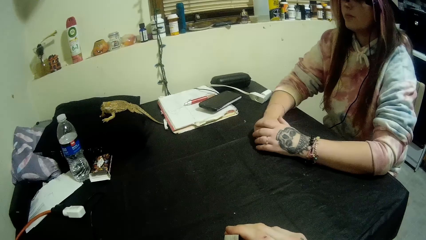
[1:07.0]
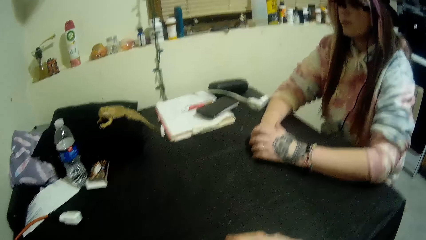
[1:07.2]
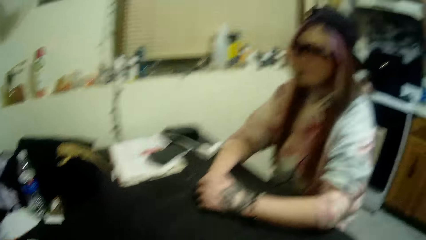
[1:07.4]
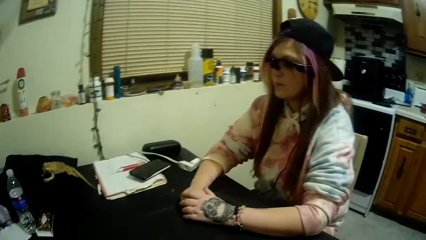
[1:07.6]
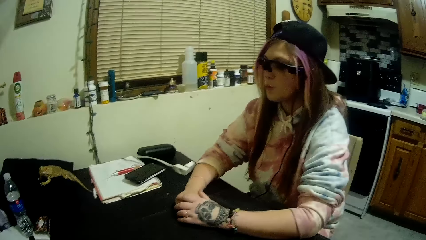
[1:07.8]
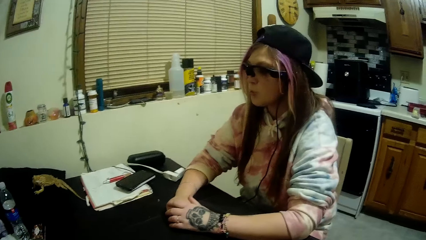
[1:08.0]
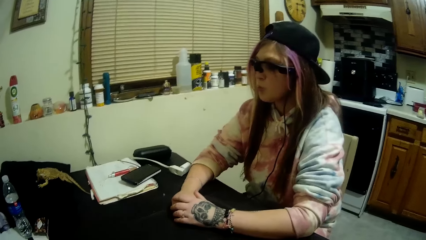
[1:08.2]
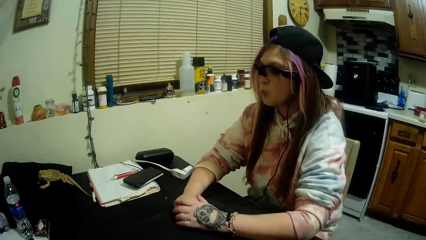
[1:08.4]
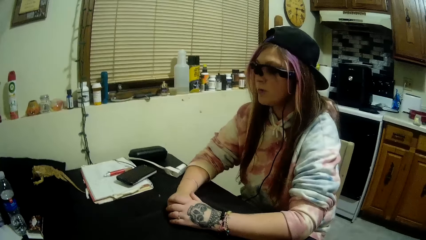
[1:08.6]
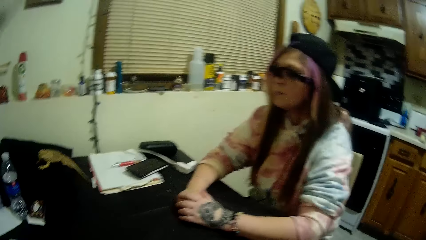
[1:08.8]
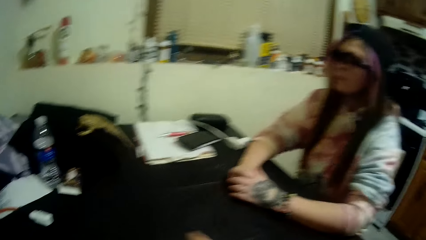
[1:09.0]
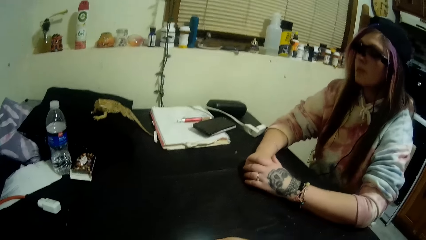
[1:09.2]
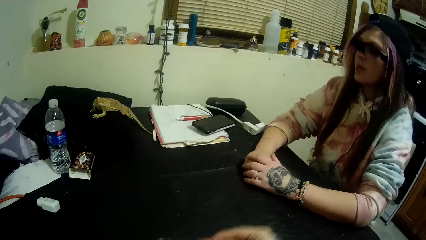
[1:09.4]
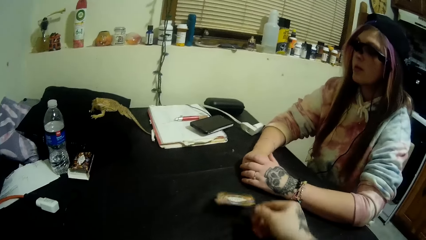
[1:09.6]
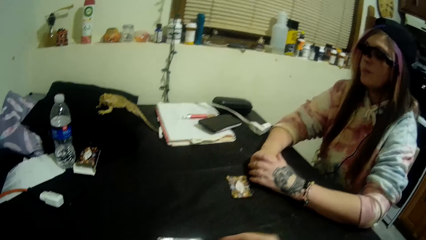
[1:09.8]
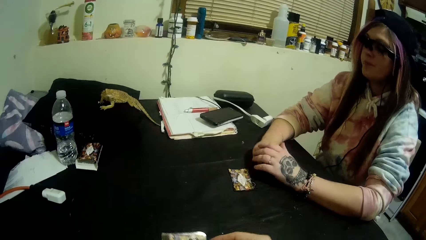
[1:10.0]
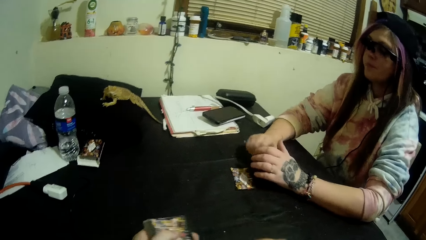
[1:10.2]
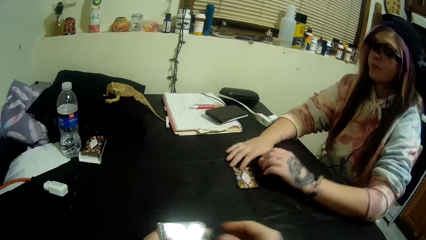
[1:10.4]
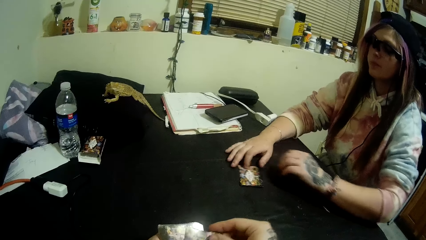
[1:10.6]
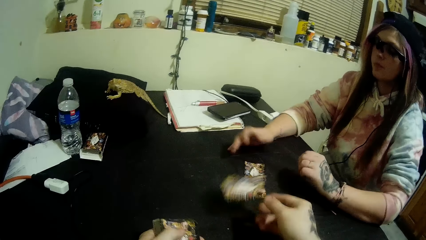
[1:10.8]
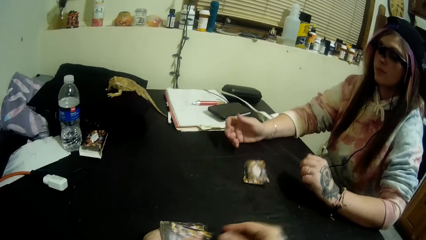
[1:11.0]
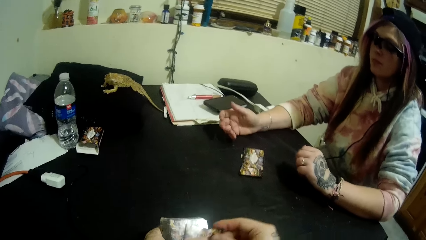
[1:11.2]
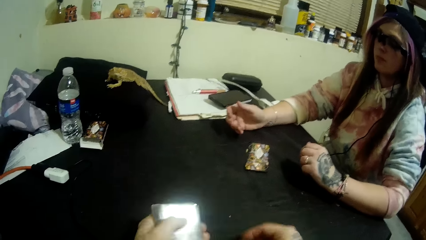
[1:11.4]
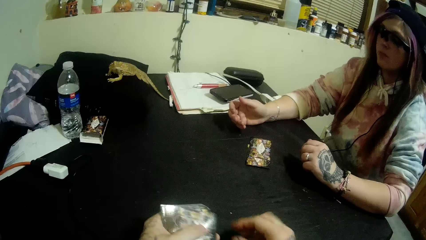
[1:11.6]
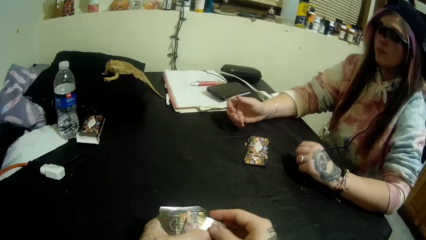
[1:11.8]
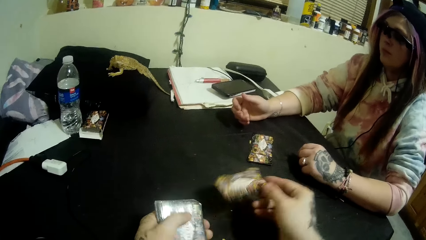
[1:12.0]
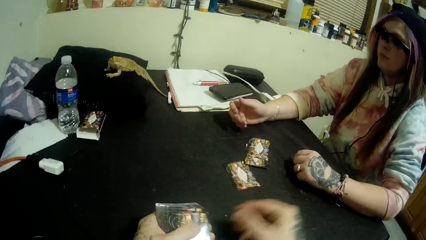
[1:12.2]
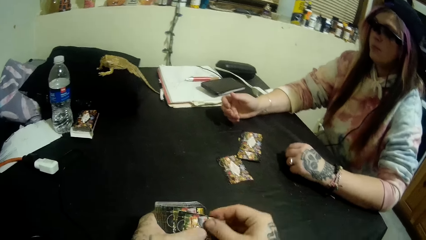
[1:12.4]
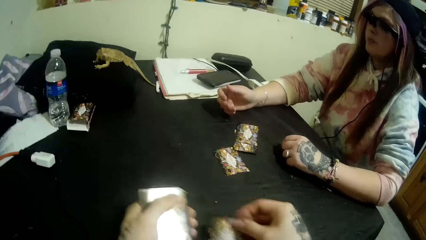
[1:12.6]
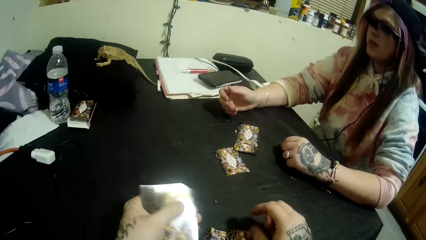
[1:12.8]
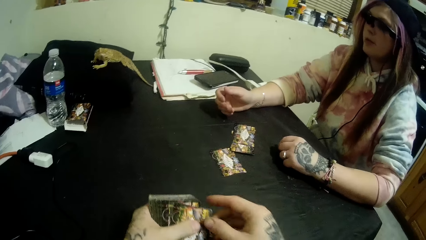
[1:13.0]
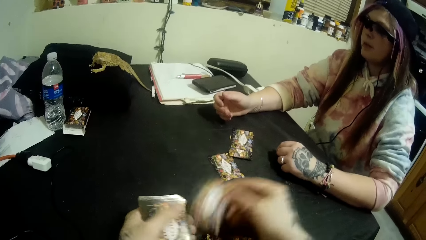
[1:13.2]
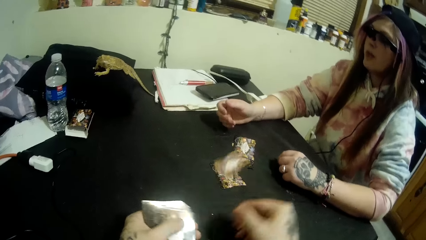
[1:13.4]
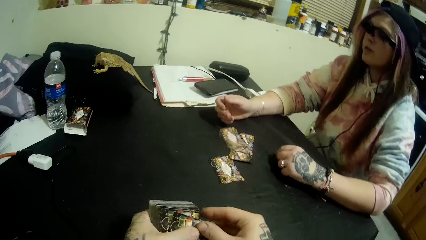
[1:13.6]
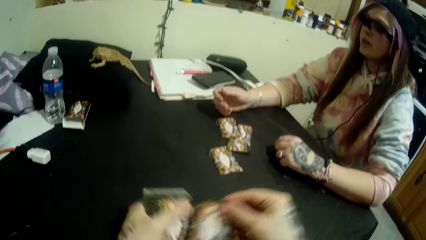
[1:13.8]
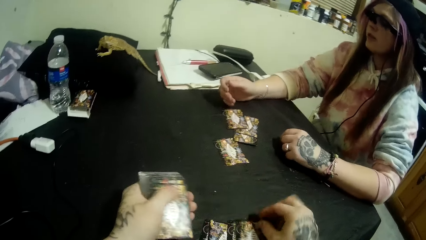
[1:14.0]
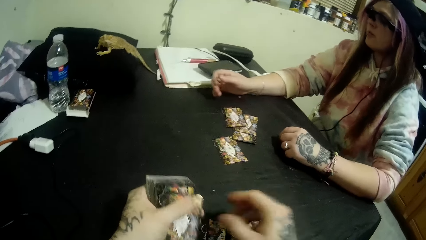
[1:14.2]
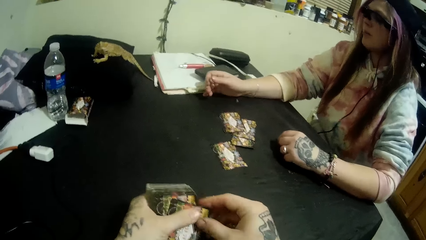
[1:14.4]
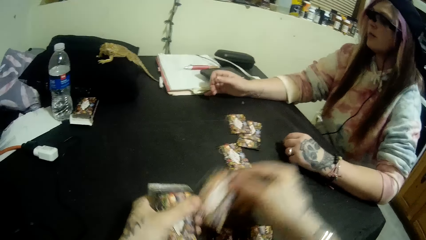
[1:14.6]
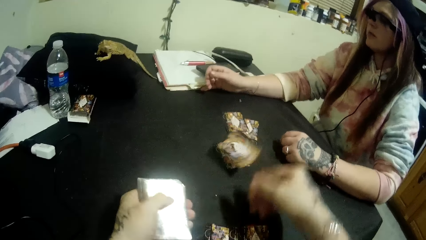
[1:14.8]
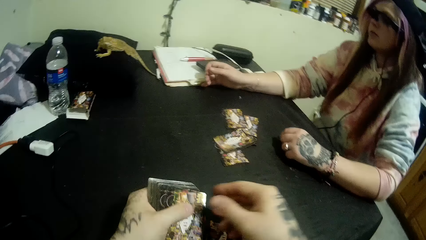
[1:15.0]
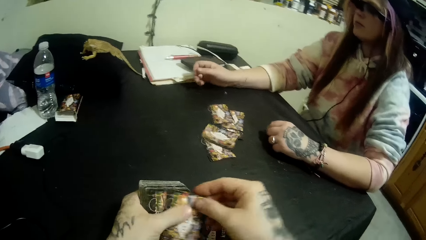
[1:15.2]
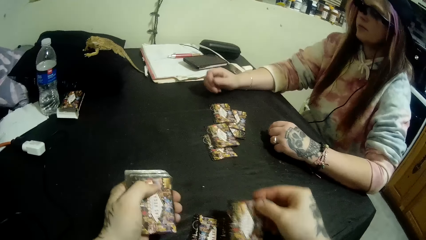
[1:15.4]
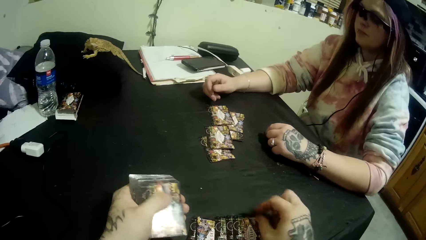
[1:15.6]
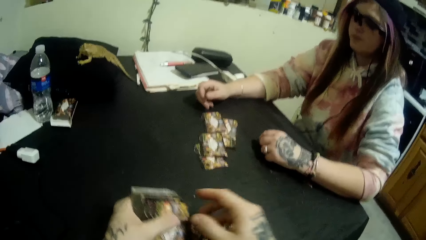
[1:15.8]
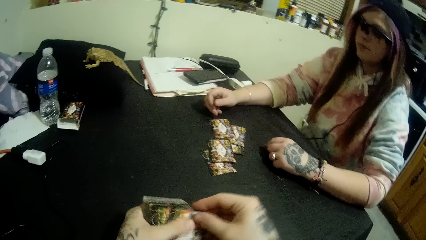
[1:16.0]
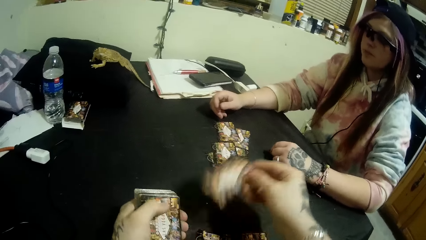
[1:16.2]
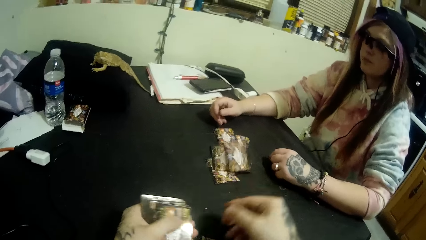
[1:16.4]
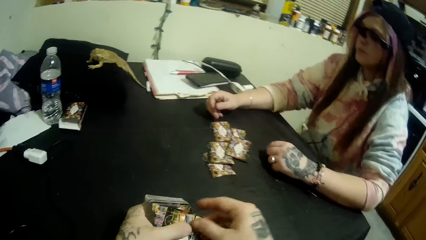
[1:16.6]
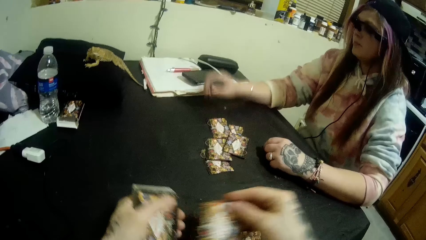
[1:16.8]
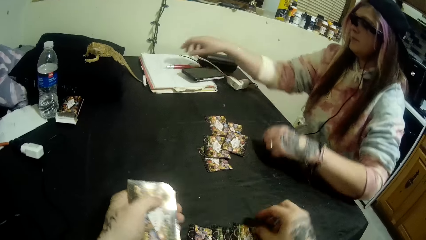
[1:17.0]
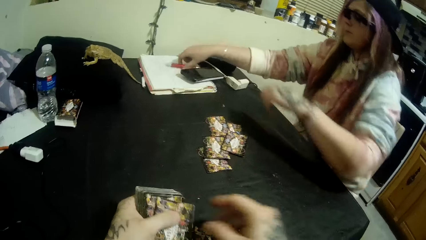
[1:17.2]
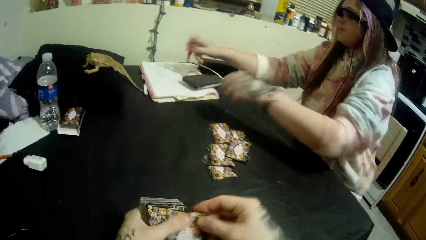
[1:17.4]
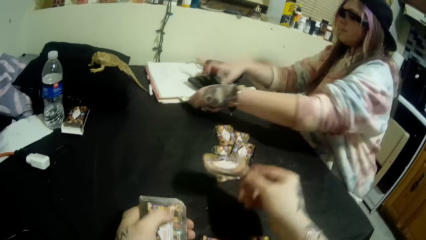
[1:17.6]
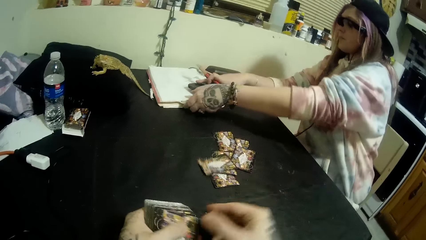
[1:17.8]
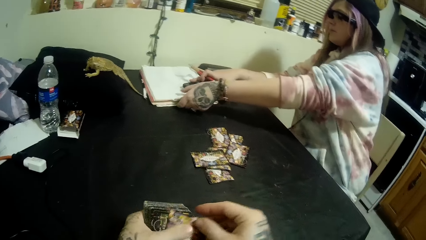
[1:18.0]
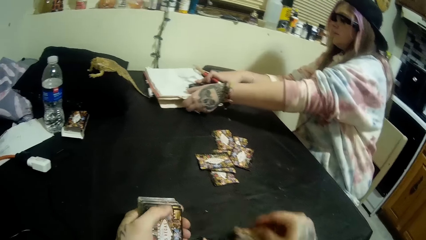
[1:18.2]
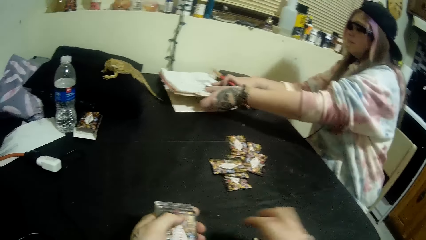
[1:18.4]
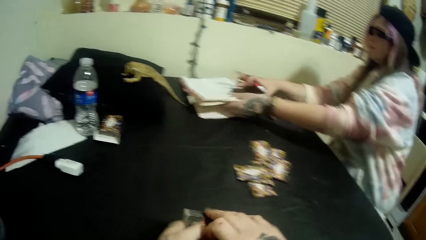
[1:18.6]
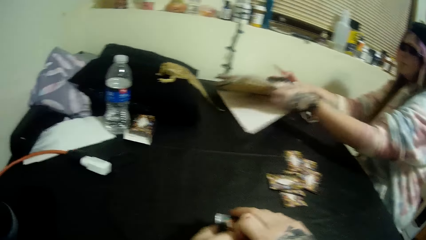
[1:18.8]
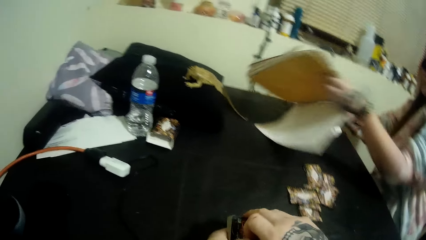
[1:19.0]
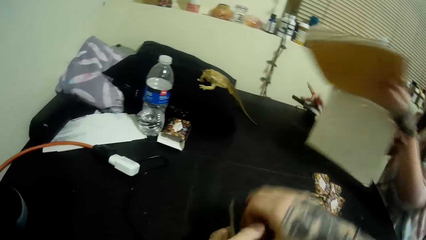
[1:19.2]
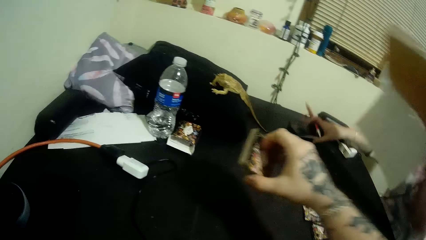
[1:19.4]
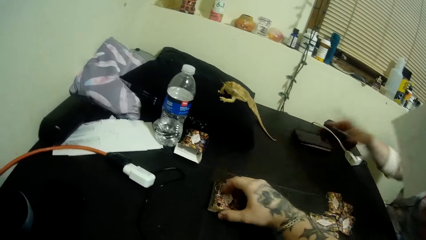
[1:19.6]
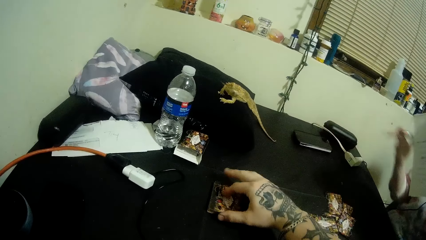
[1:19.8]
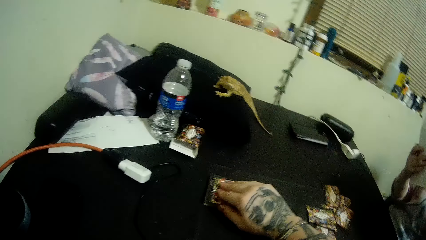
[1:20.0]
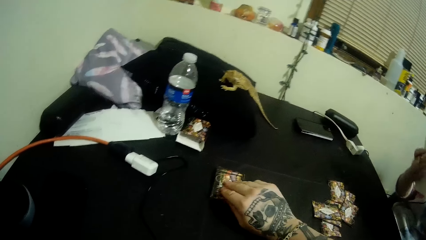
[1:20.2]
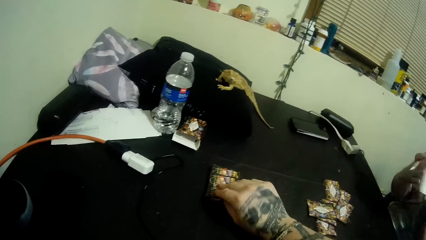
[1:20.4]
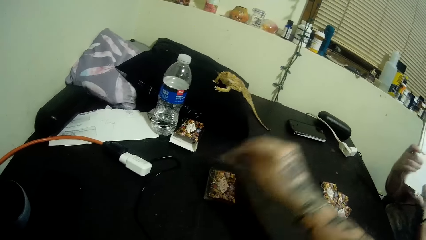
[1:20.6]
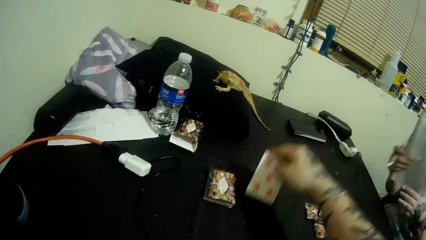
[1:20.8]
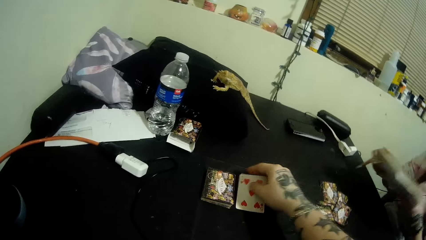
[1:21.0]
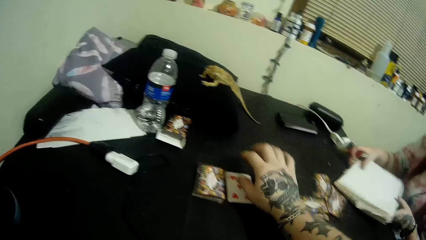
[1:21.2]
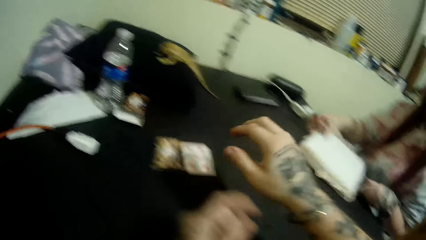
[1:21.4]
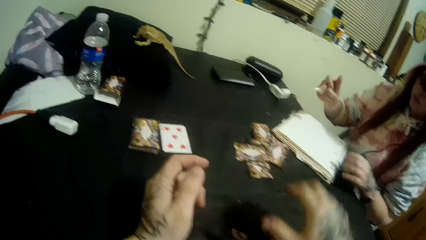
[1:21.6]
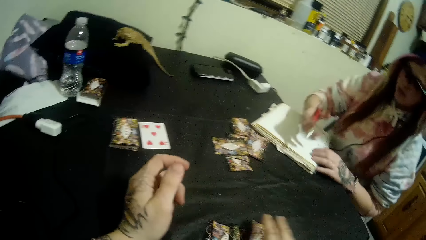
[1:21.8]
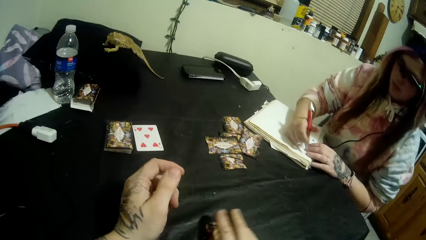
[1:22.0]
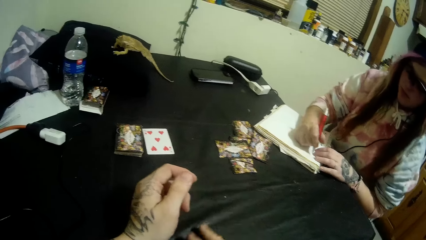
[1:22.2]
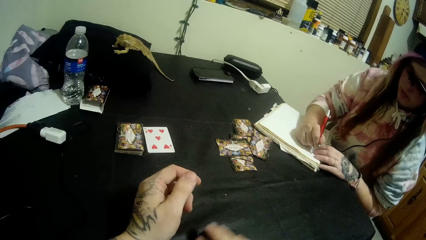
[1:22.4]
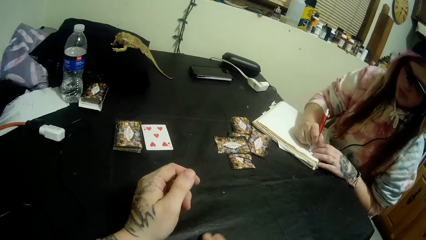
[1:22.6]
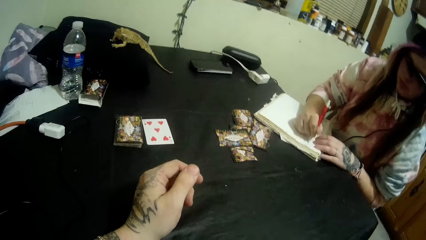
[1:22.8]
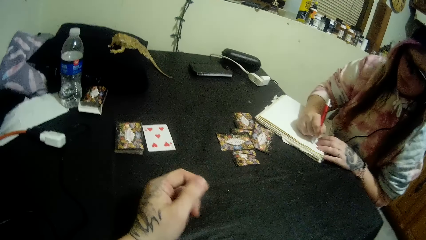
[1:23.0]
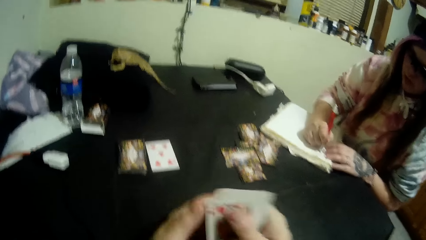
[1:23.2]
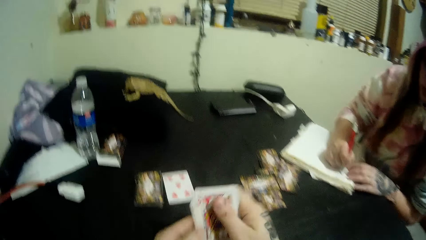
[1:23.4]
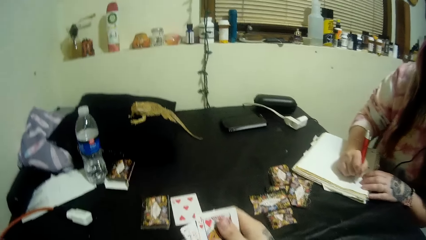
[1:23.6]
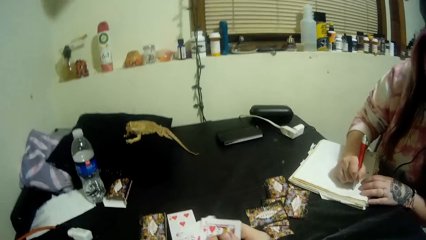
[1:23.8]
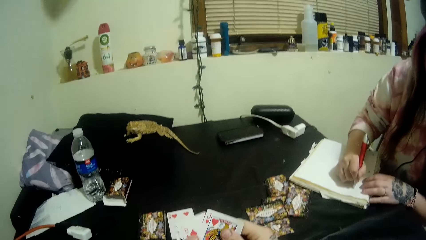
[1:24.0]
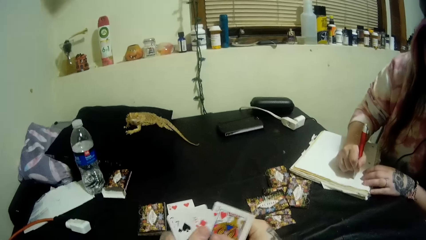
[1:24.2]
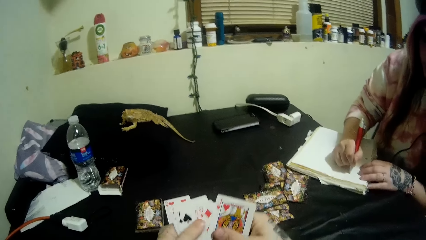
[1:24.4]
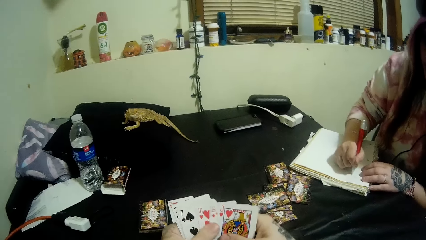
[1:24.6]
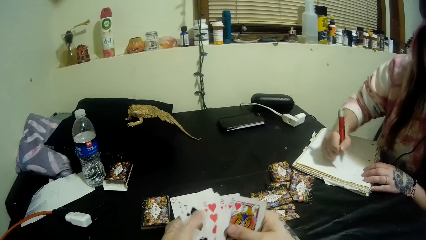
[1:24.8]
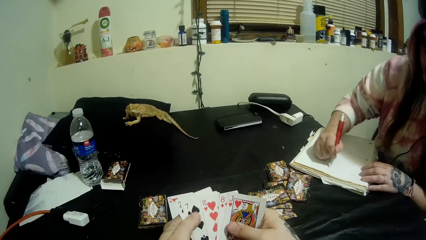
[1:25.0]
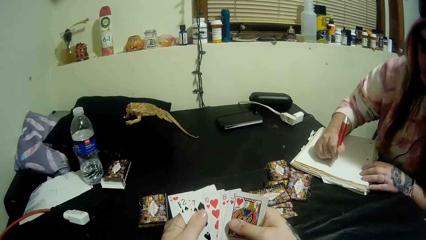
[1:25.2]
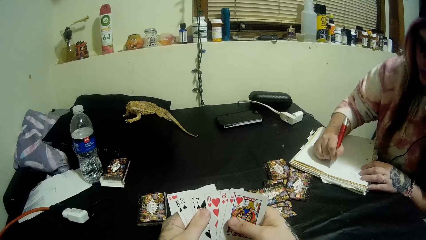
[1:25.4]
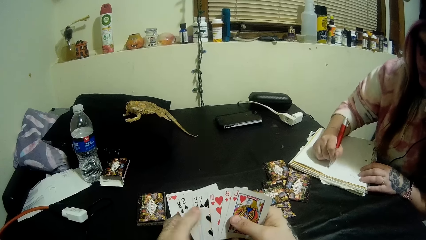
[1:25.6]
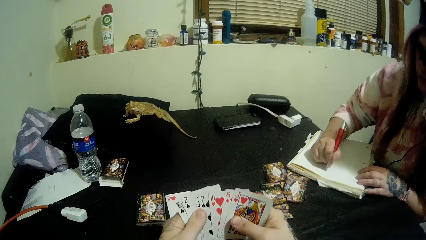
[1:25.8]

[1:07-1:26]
A woman puts her hands on the table. The camera wearer distributes some of the cards in his hands between him and the woman. He throws the cards on the table. He selects the cards. He puts the cards on the table. The woman picks up a pen on a book on top of the table with her right hand. She moves the book and a mobile phone on the table with her hands. She takes the book. The camera wearer stacks up the remaining cards in his hands on the table. The woman puts the phone on the table. The camera wearer picks a card from the stack of cards with his right hand. He drops the cards on the table beside the stack of cards. The woman writes on the book on the table with the pen. The camera wearer picks up his portion of the distributed cards with his right hand. He scans through the cards in his hands. He selects the cards.
